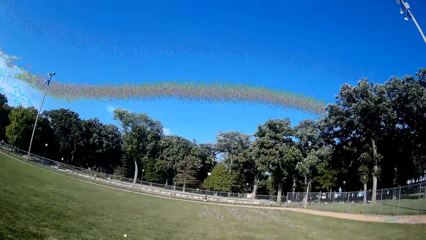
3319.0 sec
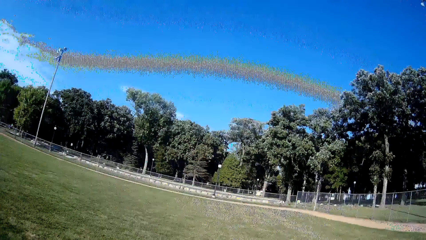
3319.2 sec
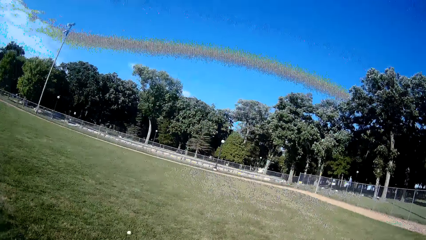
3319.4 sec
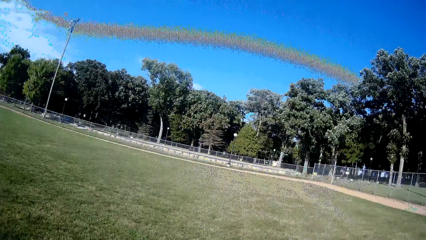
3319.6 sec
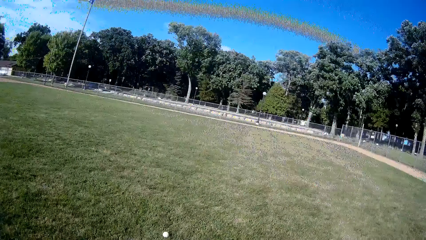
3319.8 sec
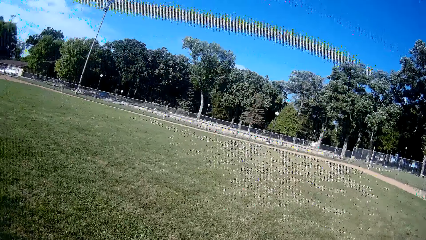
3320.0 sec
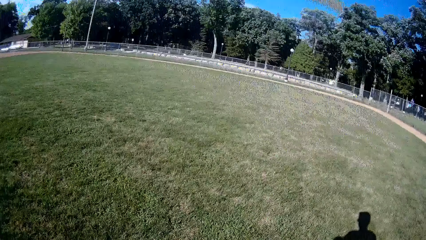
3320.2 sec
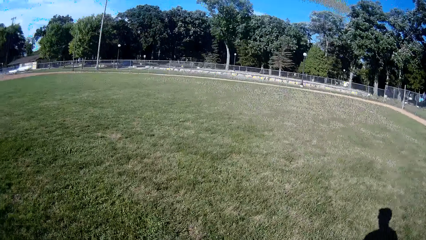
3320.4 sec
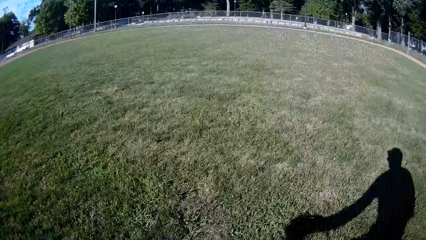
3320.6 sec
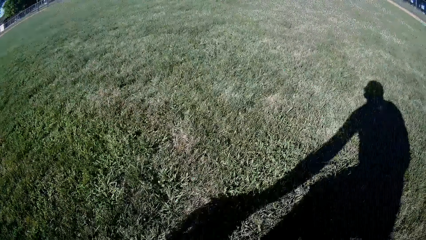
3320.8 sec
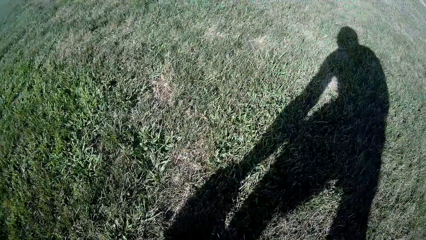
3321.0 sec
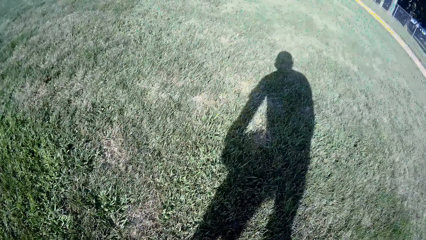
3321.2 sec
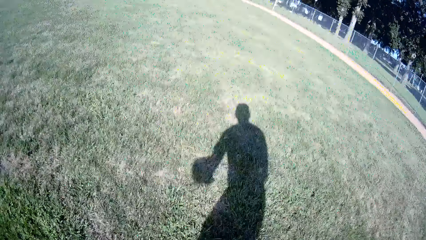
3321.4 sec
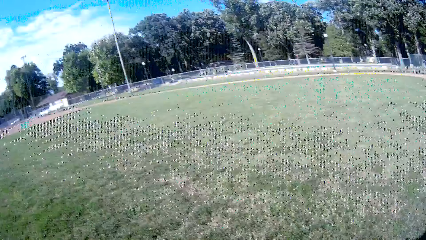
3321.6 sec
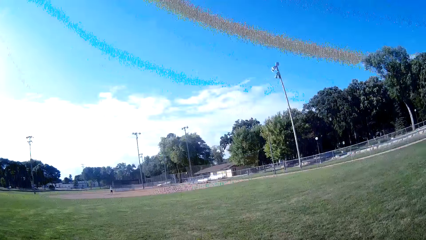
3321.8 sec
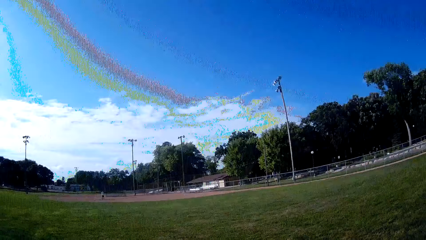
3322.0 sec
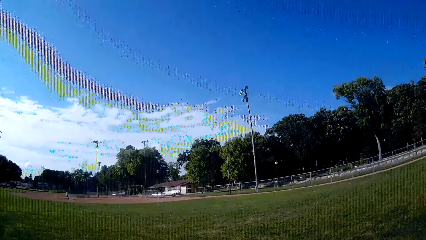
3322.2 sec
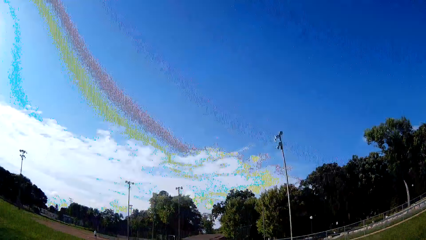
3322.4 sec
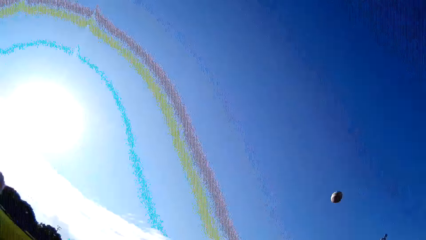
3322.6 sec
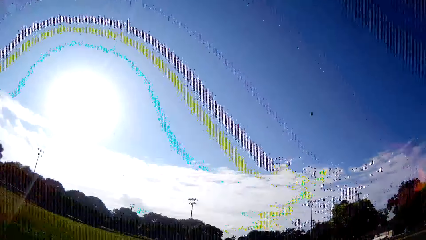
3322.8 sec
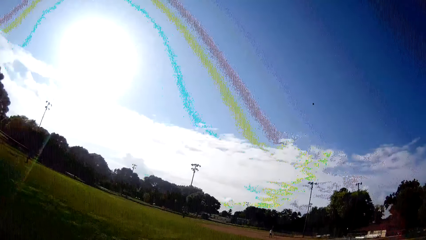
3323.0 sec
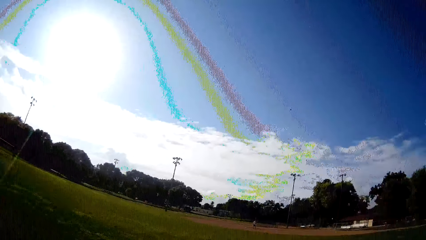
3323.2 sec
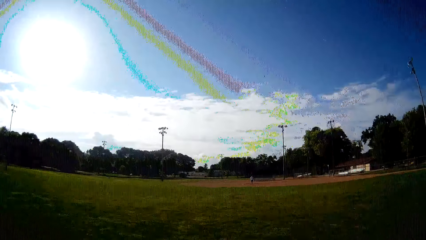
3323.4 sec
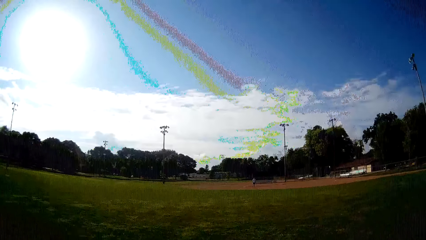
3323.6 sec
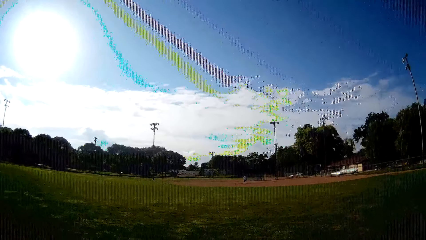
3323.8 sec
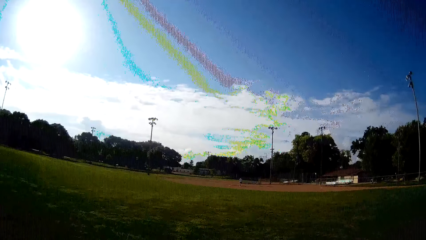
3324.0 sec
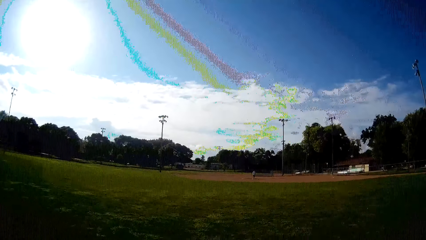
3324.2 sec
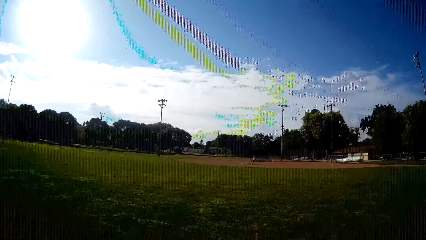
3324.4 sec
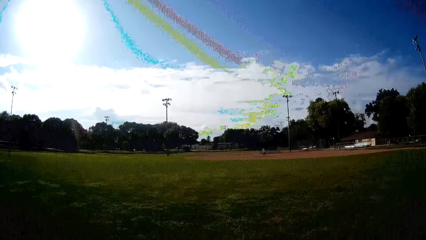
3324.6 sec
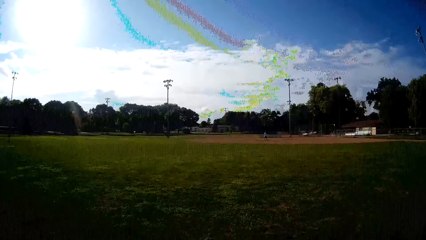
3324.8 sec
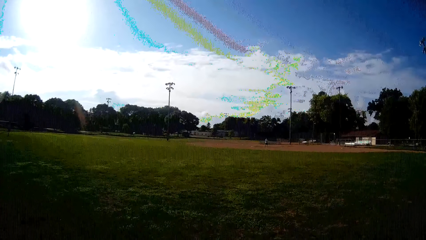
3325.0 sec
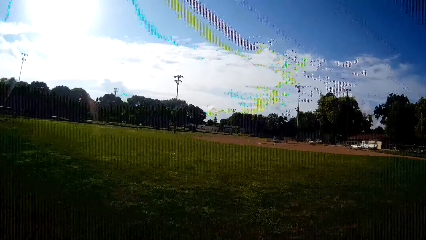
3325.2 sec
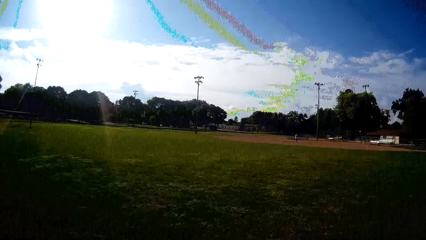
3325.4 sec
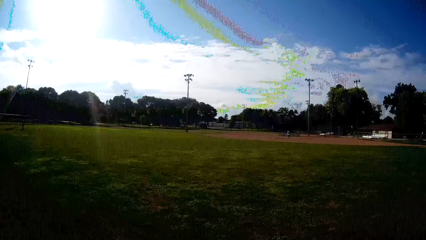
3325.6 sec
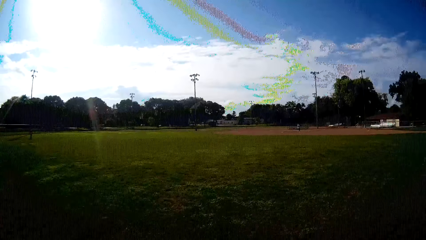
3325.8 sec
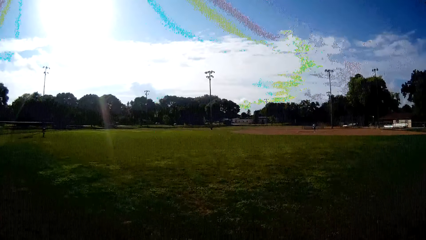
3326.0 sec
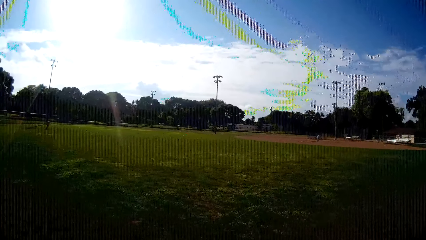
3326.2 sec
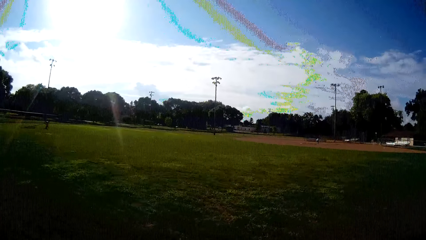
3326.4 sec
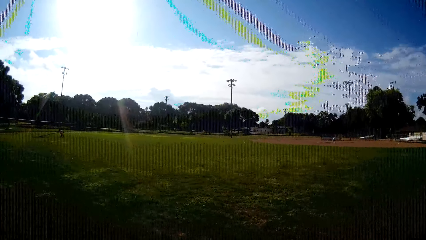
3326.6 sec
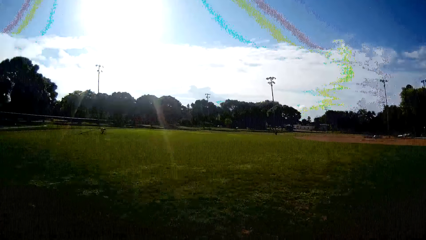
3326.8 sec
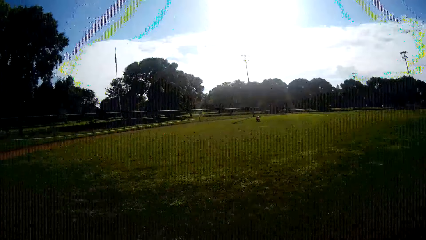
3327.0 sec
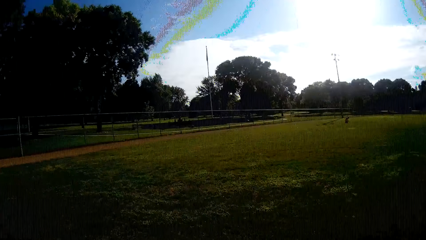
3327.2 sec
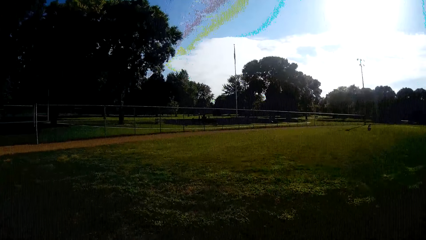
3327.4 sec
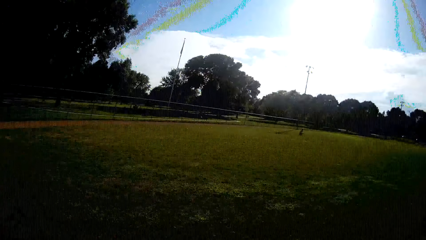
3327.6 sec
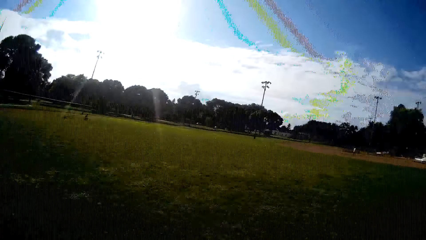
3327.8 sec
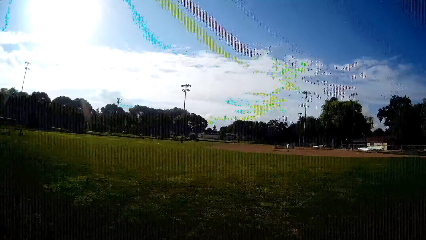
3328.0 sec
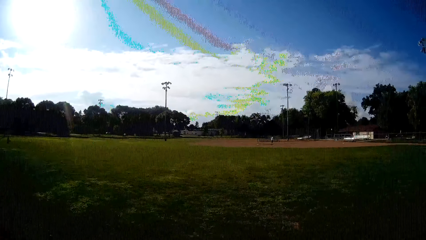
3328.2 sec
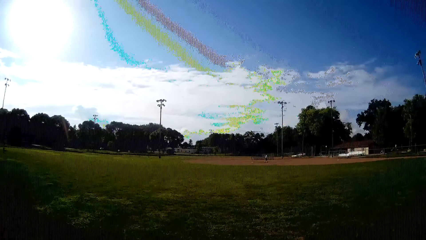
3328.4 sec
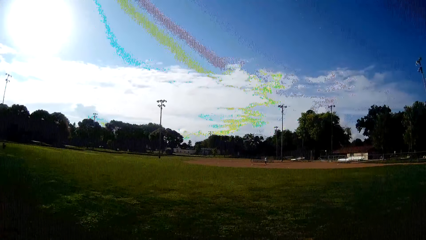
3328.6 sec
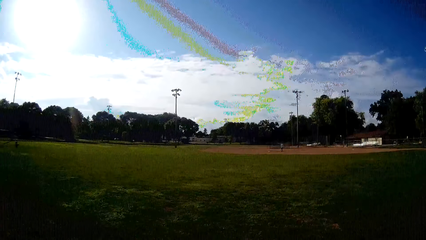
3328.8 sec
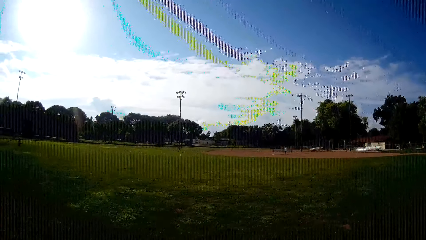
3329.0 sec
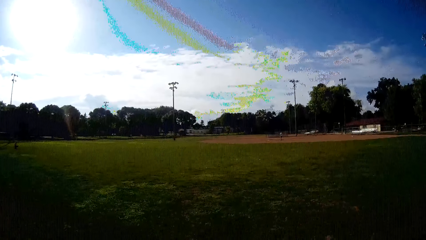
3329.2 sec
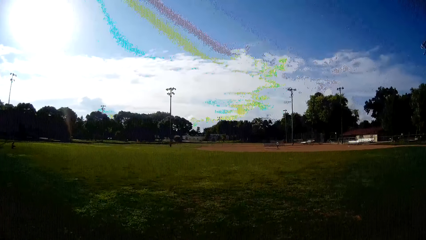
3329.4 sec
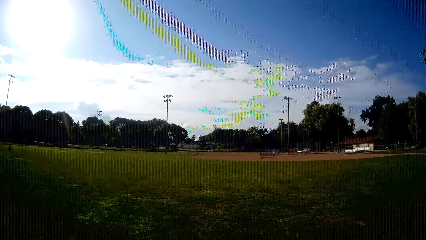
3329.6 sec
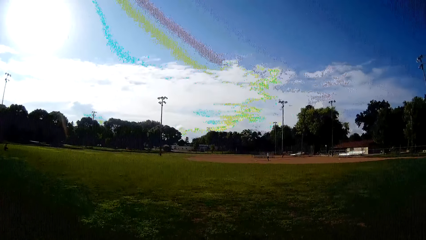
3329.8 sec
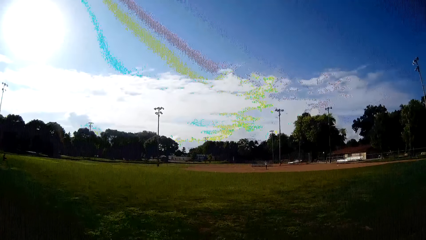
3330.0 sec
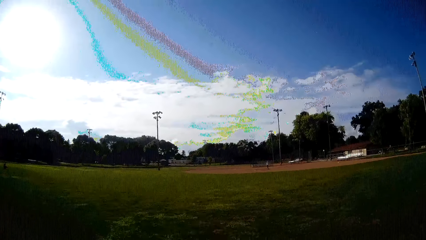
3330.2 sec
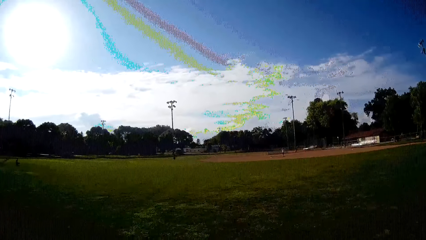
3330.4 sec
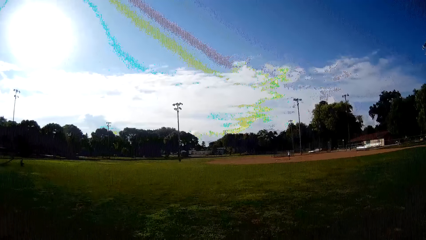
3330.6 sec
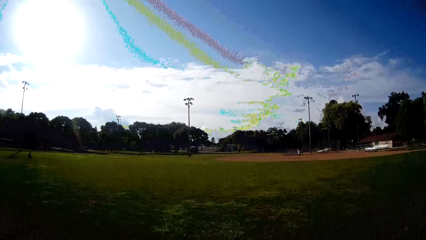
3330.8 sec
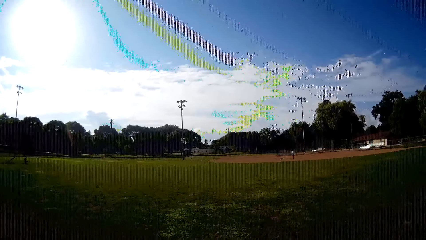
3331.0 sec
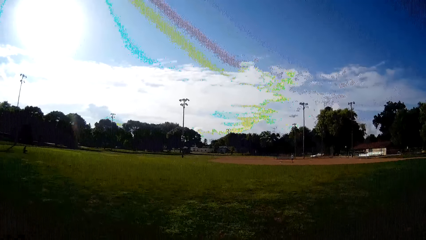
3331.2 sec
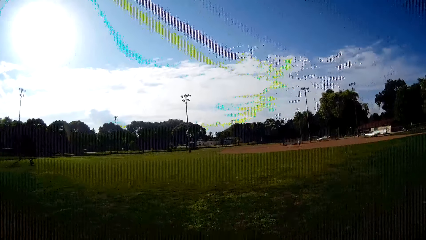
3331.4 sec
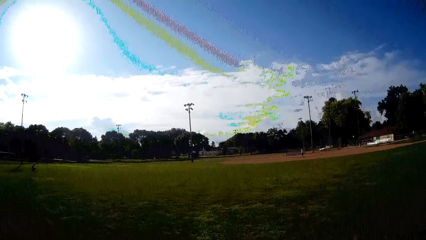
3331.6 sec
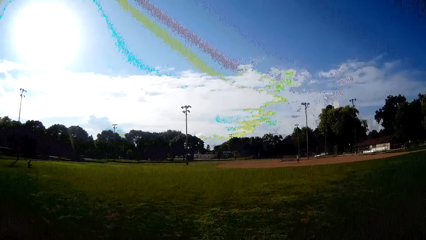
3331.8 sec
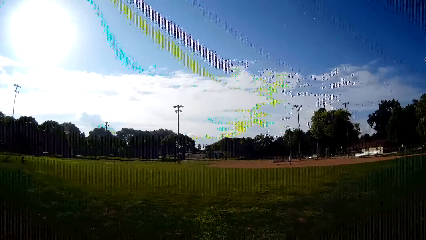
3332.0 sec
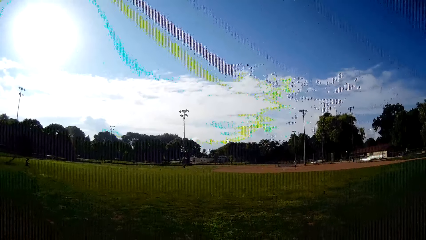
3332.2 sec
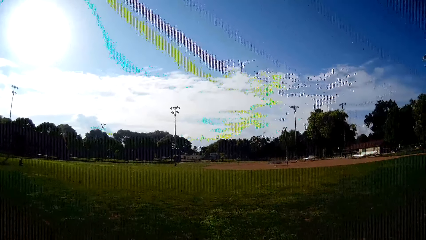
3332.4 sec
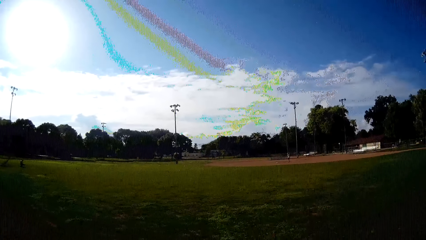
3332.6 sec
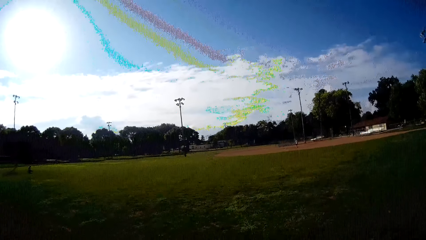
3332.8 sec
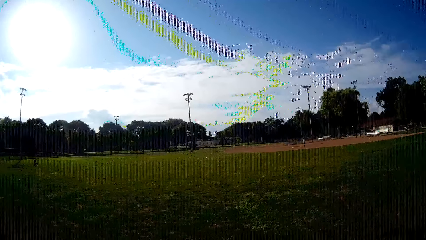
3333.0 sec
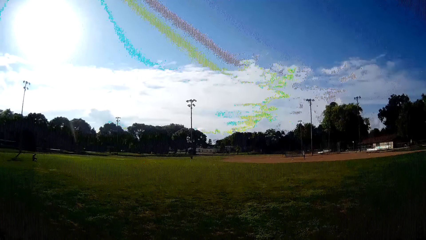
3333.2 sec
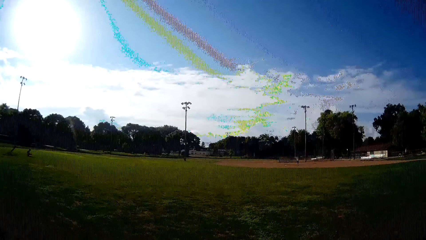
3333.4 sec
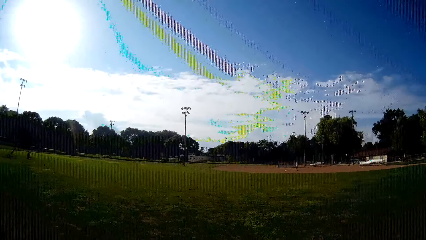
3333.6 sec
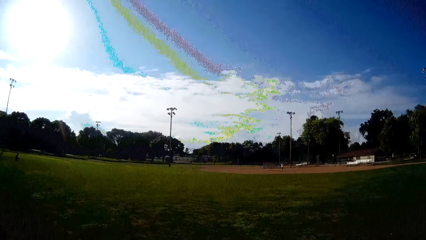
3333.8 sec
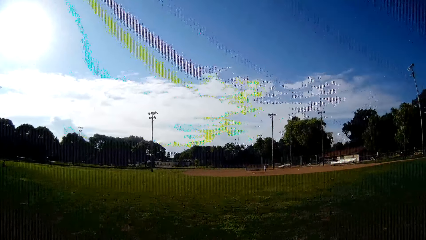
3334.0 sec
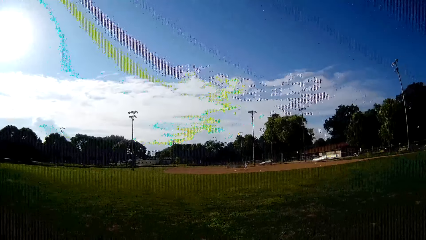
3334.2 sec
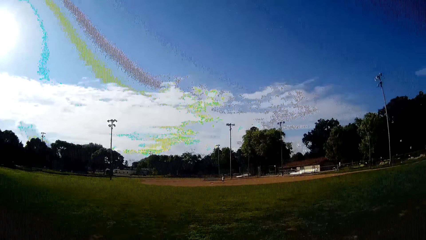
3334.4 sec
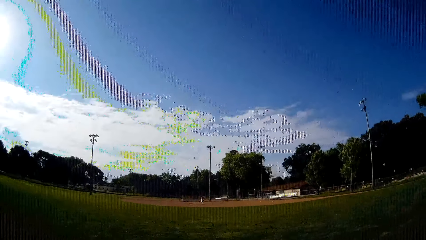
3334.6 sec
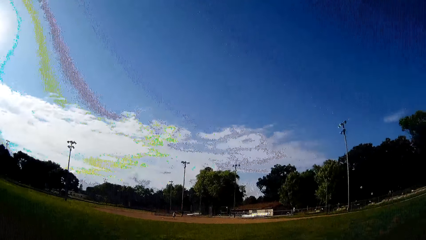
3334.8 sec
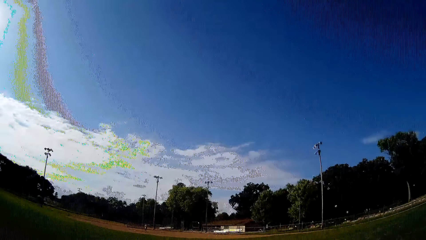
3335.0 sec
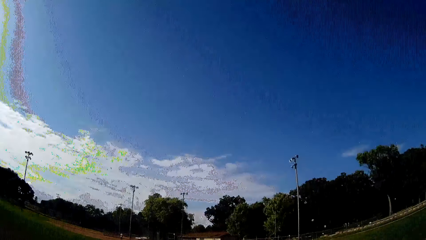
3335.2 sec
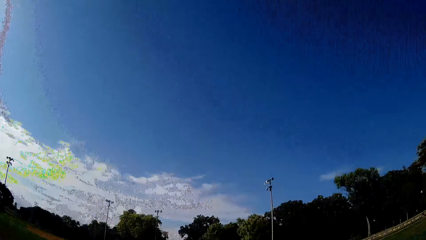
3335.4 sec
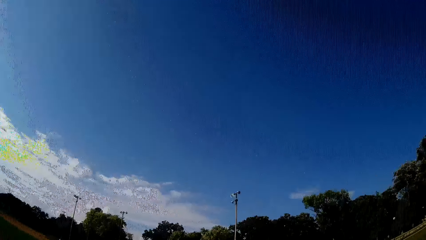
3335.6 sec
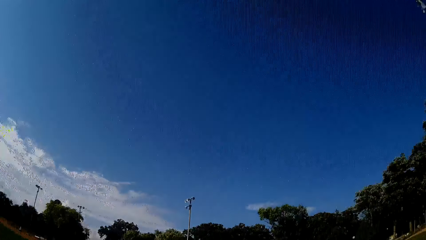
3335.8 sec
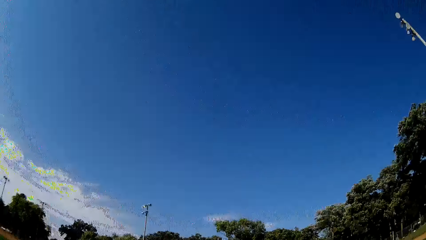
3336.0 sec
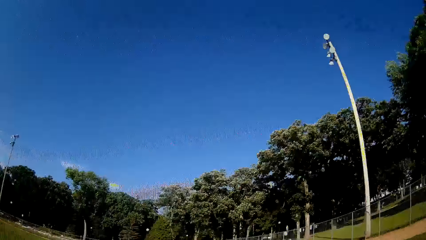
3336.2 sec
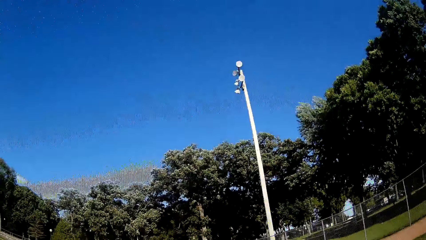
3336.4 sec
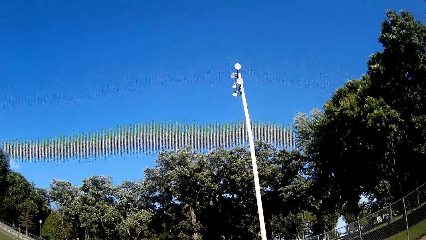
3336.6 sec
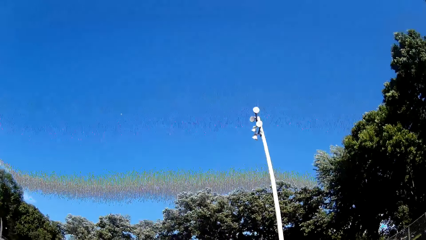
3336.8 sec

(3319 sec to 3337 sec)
The camera wearer picks up a ball. They throw the ball towards the man. They walk around in the field. Another man picks up the ball from the ground and squats. The camera wearer looks around. The first man plays the ball with a bat towards the camera wearer.
